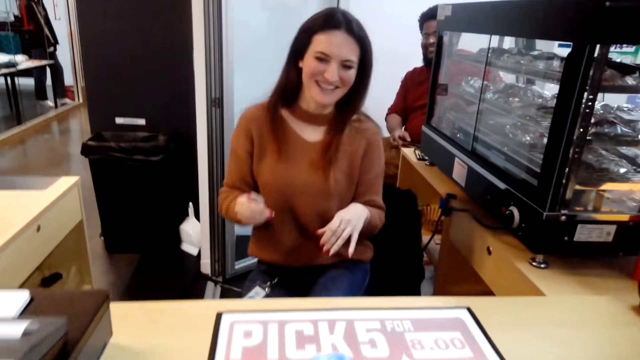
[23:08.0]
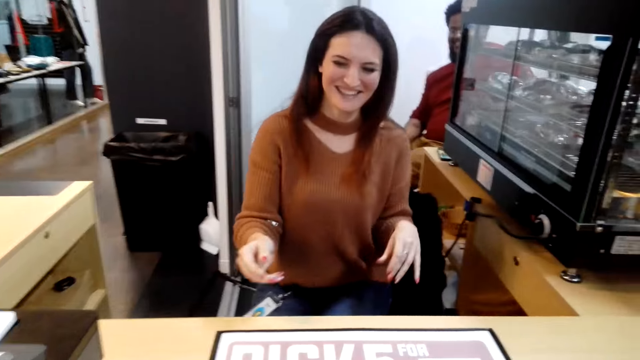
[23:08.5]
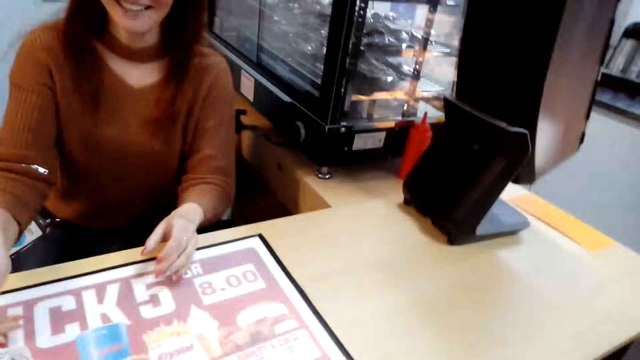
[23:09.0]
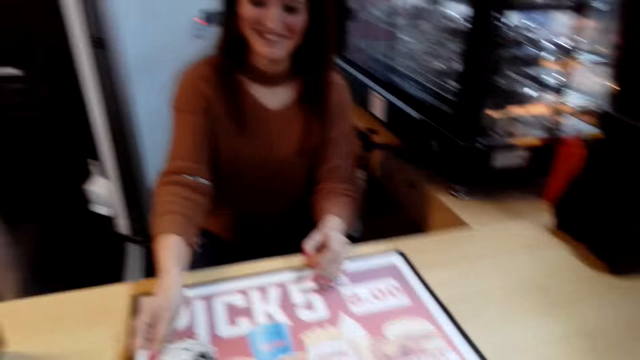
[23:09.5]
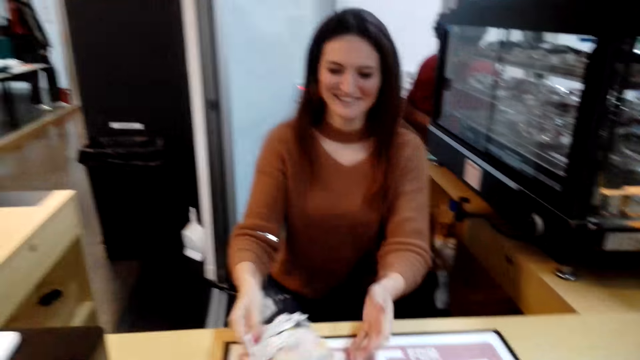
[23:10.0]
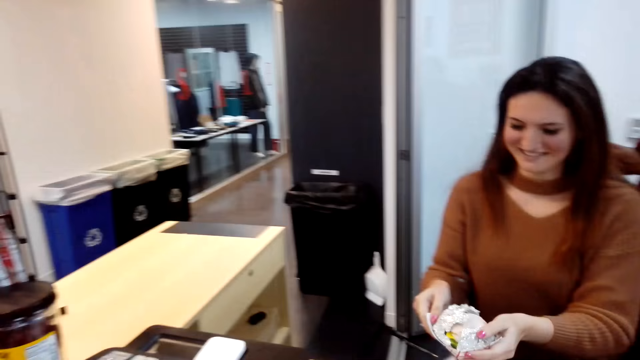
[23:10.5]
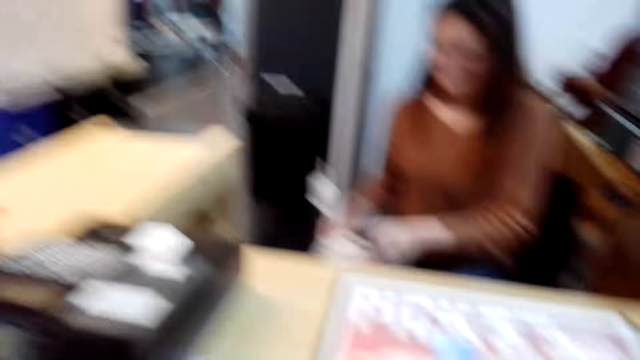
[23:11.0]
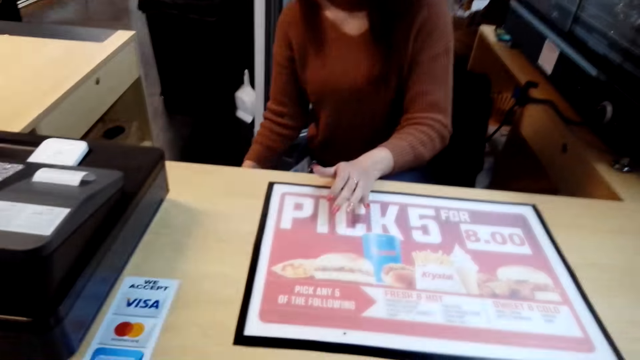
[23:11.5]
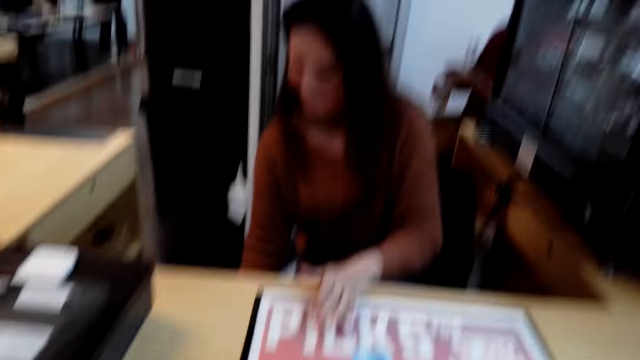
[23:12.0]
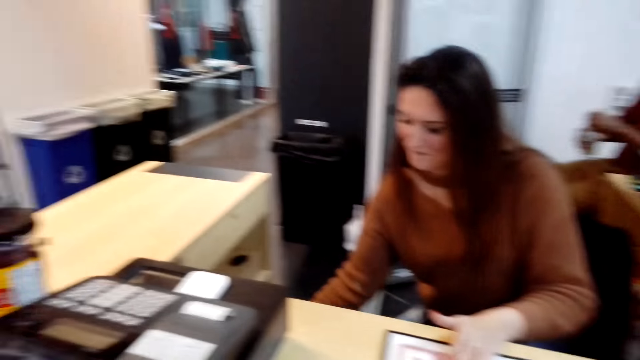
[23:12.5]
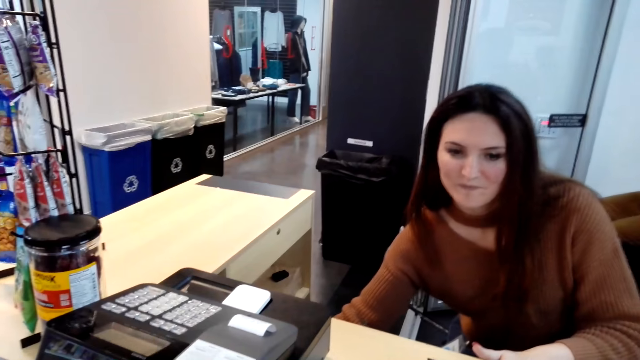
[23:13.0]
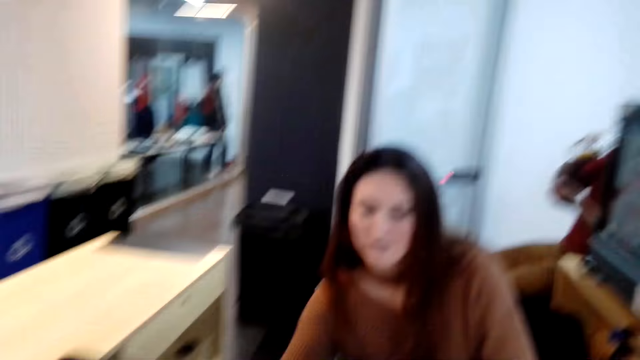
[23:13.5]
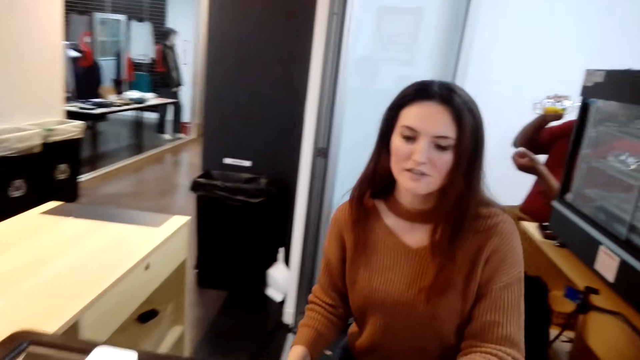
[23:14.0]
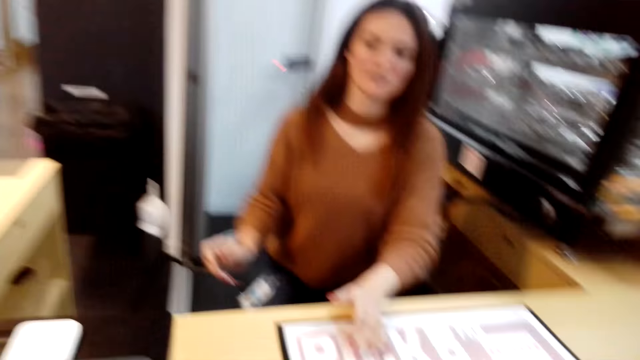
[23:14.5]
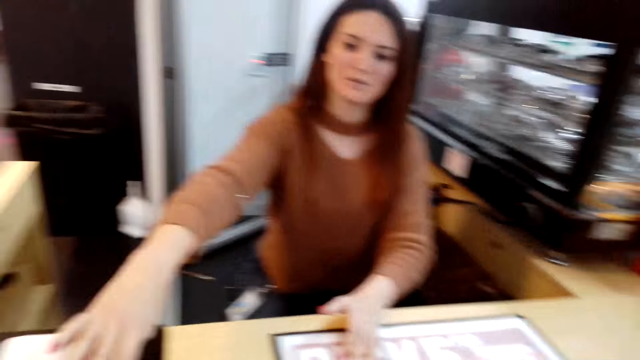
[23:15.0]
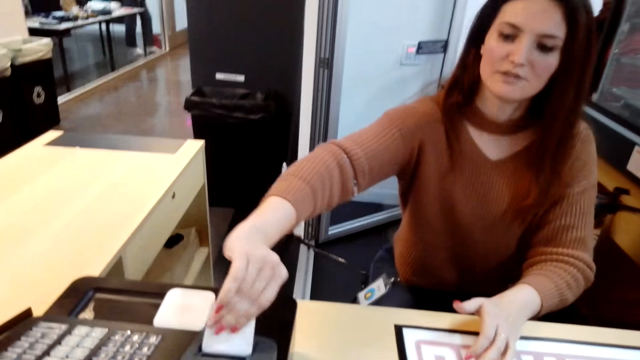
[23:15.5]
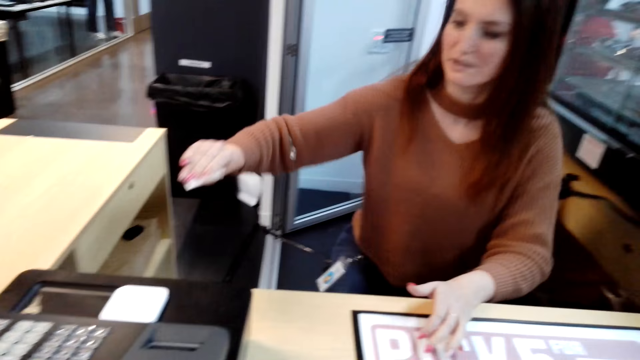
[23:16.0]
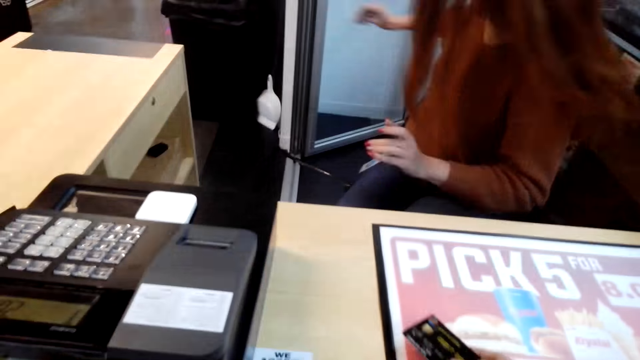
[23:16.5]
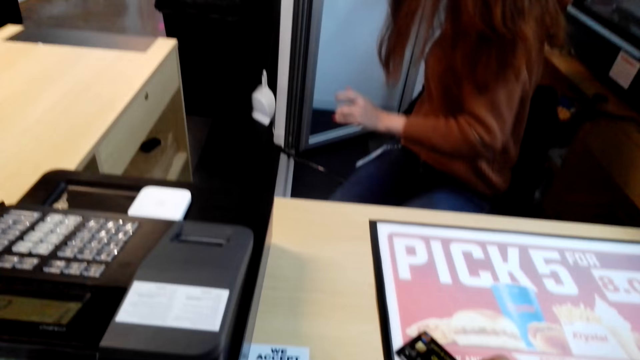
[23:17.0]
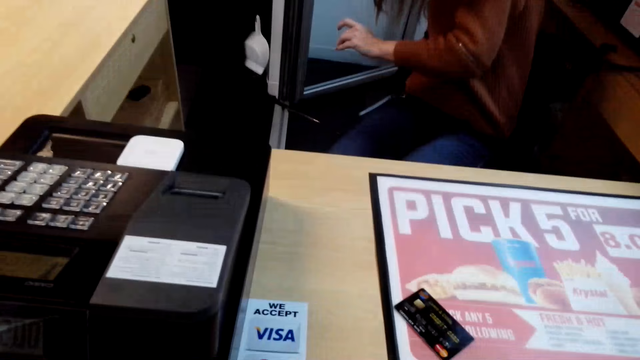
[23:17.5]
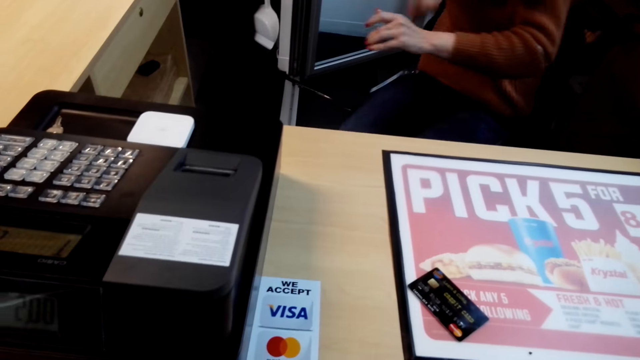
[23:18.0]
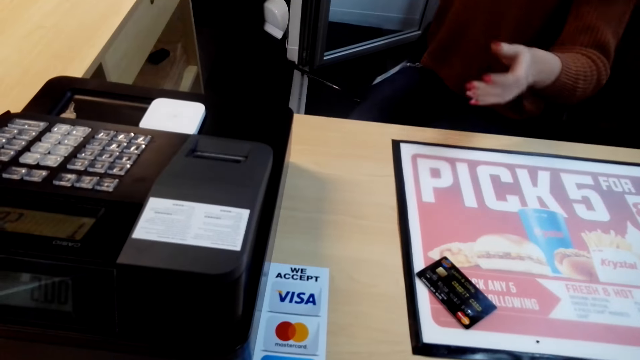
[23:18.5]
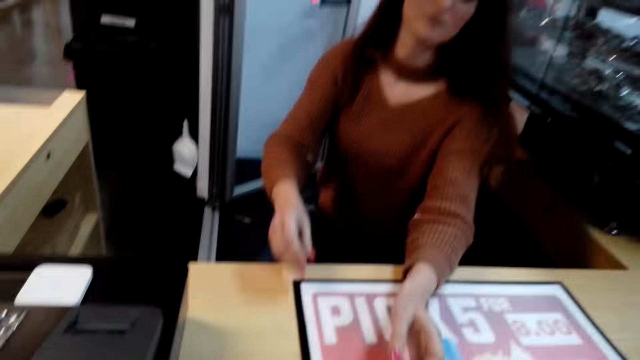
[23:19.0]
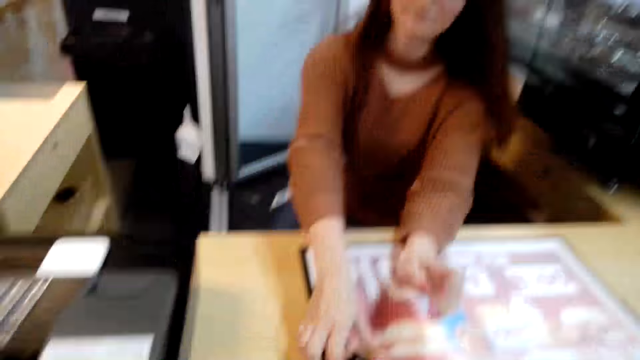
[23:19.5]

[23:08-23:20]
A lady removes the food or dish from the counter. The camera wearer talks to a cashier. The lady puts the dish away. The cashier talks to the camera wearer. The lady removes the receipt from the register machine. The camera wearer talks to the cashier. They look around.

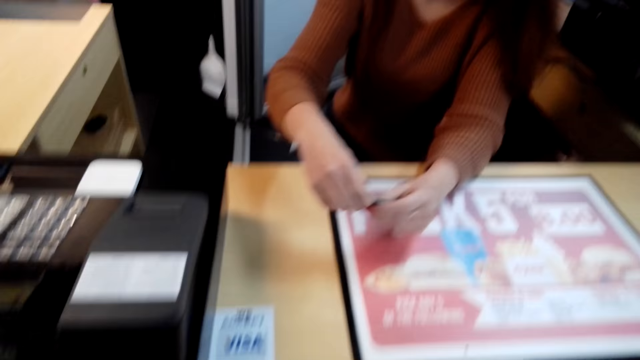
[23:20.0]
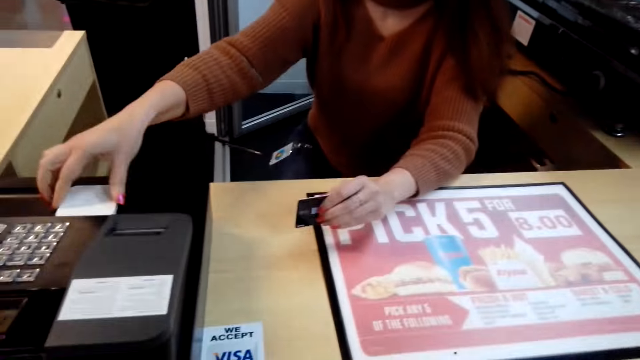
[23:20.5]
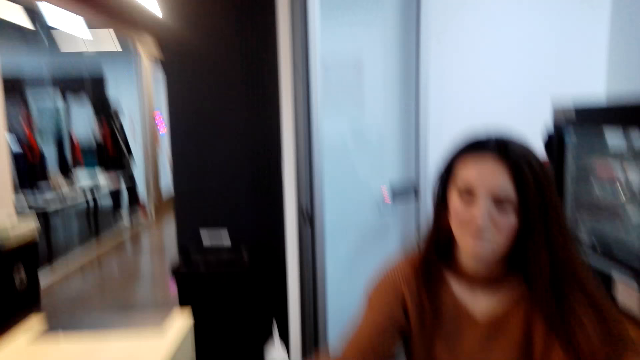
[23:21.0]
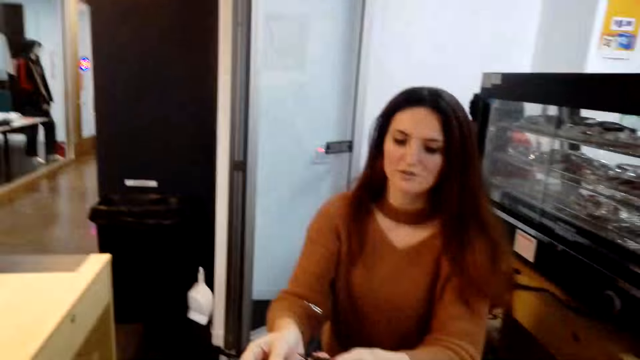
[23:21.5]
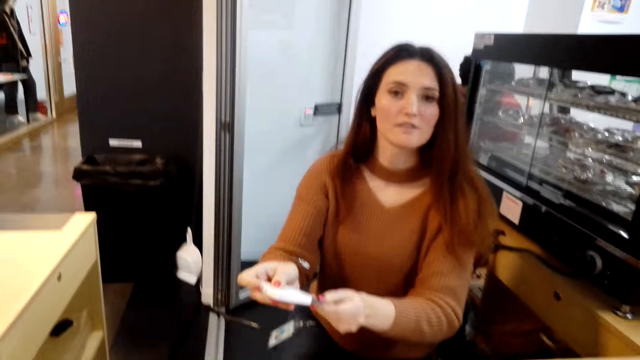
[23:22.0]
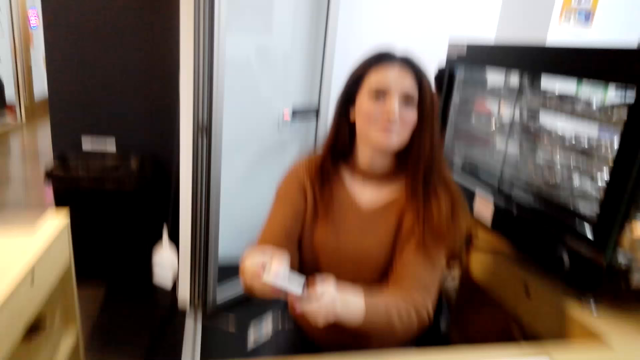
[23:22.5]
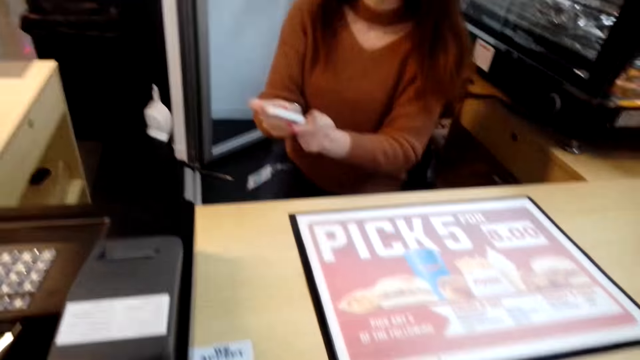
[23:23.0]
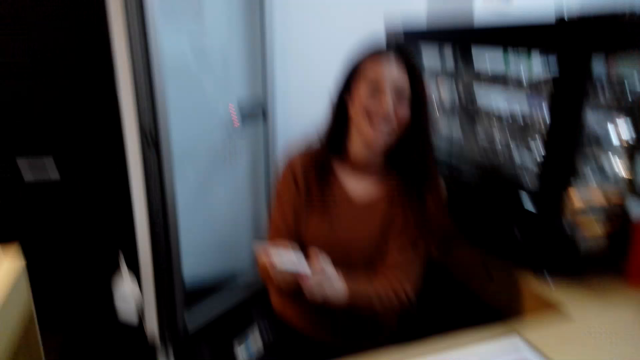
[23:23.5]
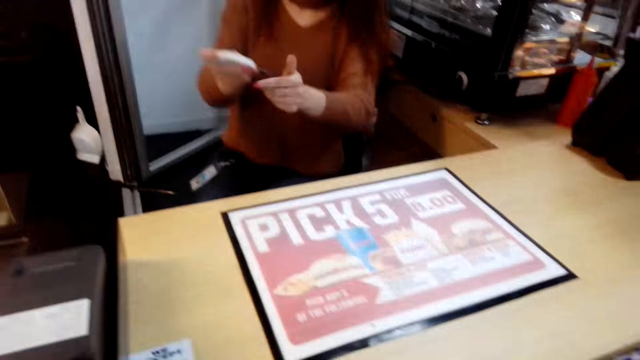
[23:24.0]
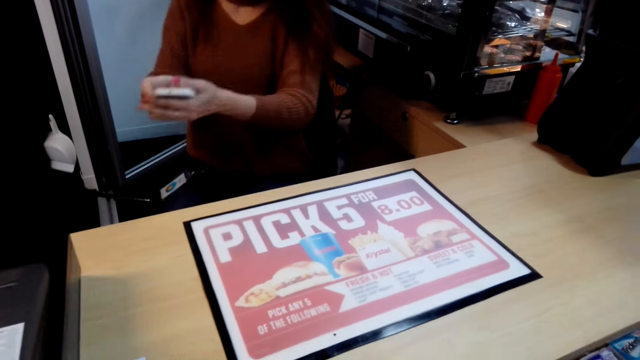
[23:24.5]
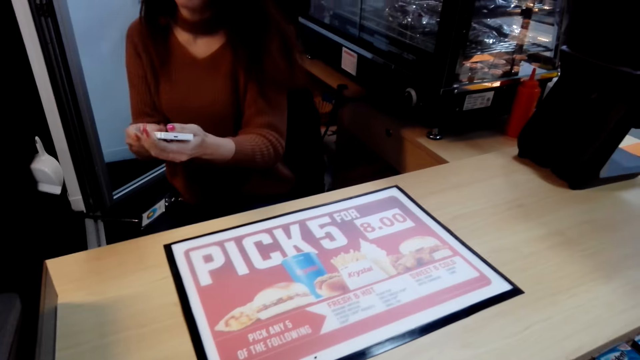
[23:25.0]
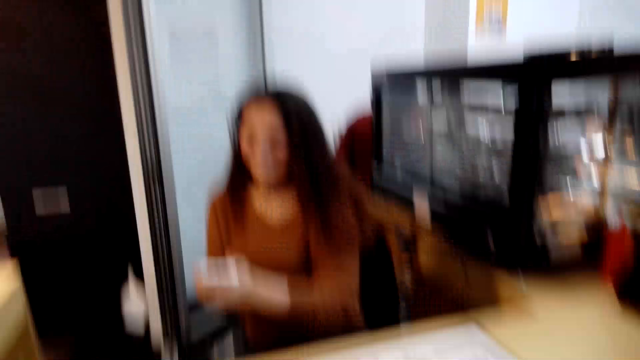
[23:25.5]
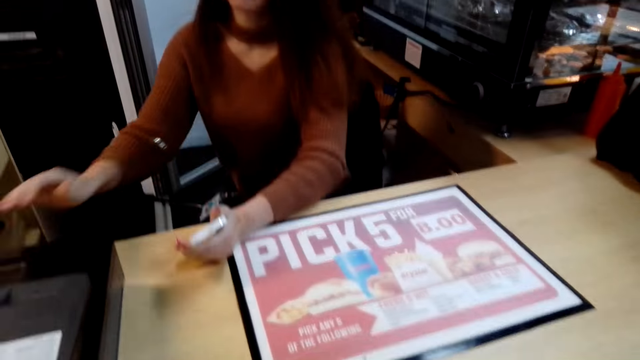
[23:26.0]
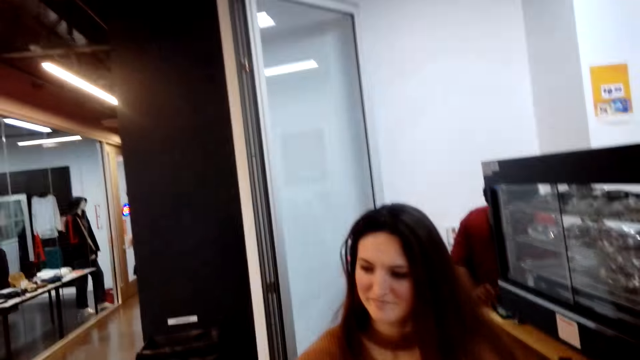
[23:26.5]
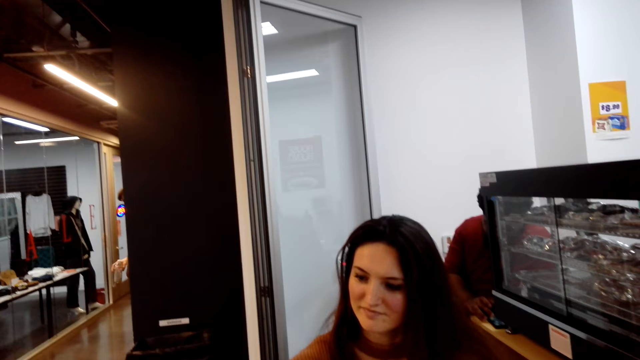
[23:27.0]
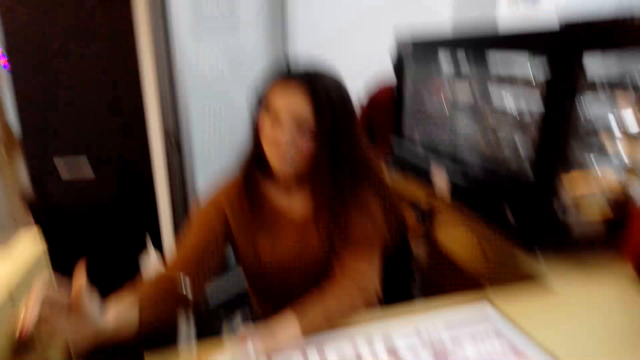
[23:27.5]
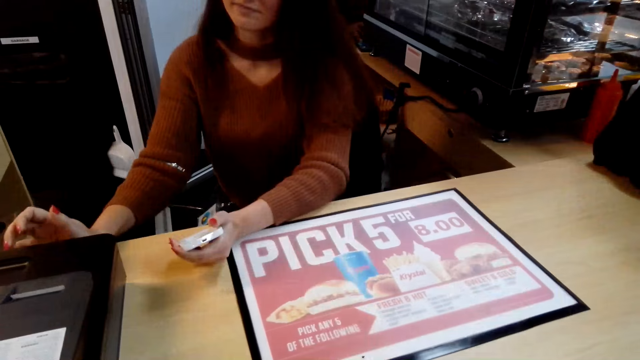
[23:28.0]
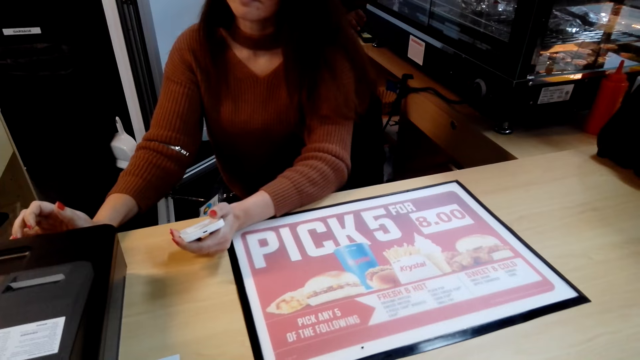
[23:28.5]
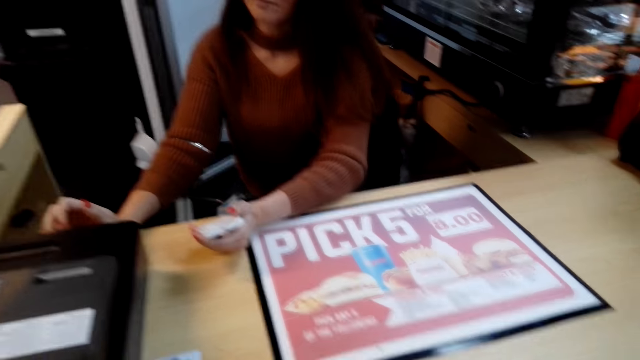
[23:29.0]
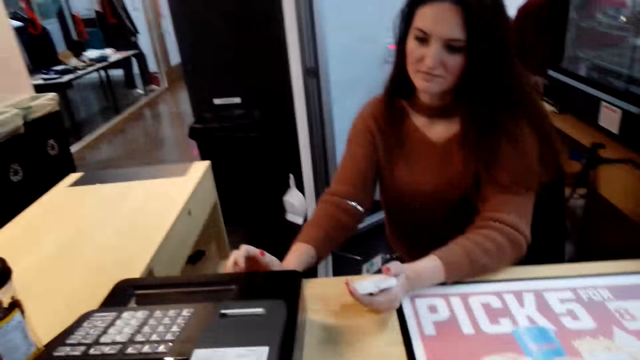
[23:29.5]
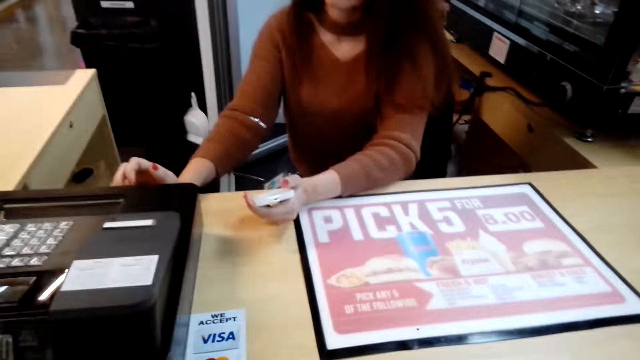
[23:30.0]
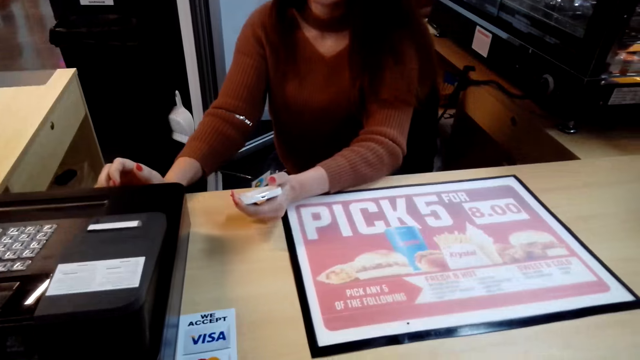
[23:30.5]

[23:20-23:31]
A cashier picks the card from the counter. The cashier picks the card machine from the register machine, inserts the card in the card machine and types on the register machine. The camera wearer looks around. The cashier presses the teller machine.
